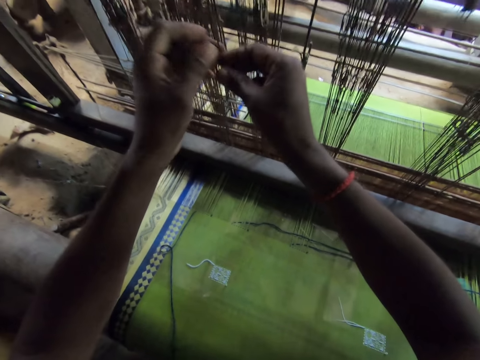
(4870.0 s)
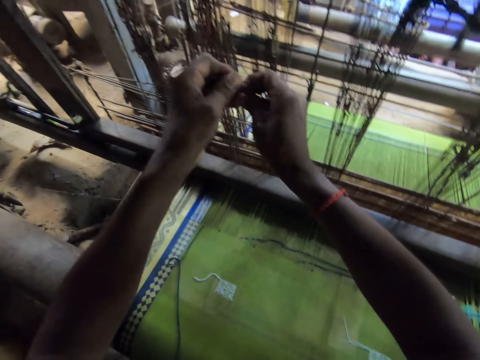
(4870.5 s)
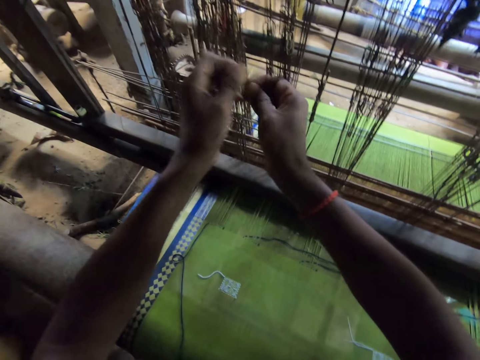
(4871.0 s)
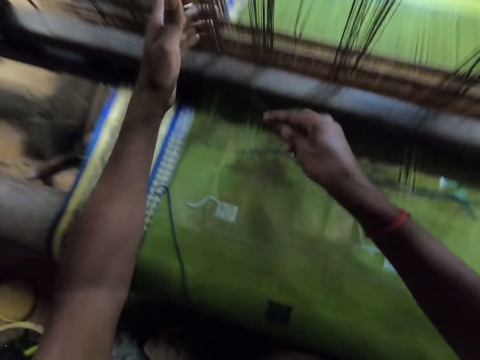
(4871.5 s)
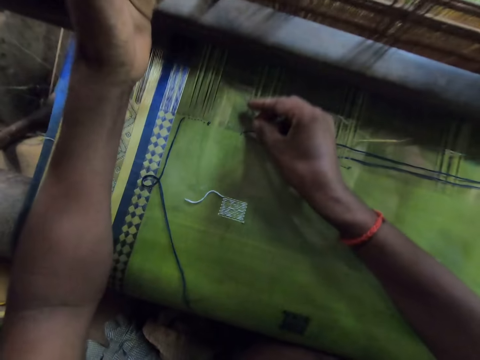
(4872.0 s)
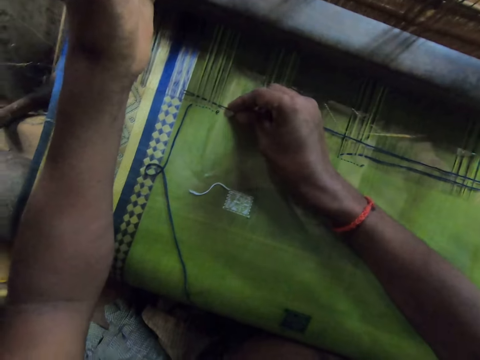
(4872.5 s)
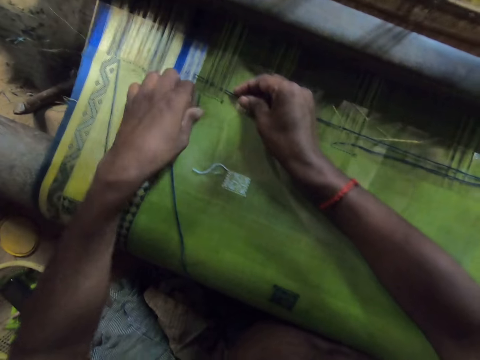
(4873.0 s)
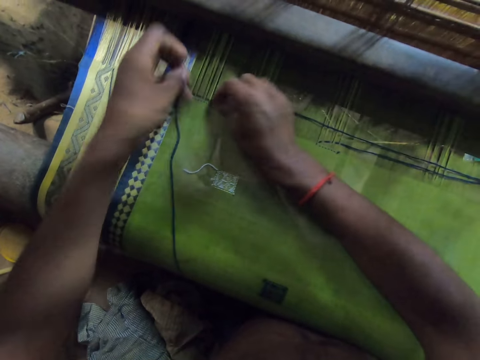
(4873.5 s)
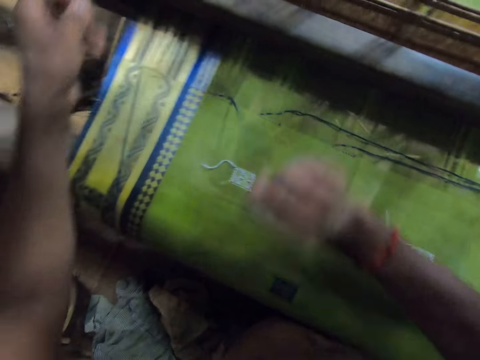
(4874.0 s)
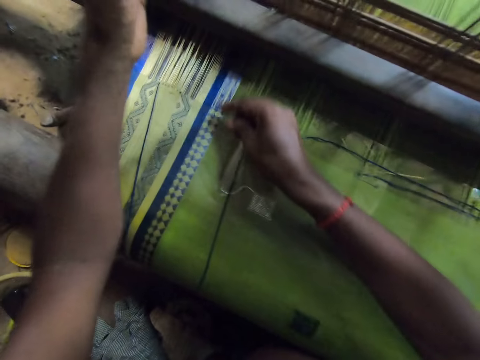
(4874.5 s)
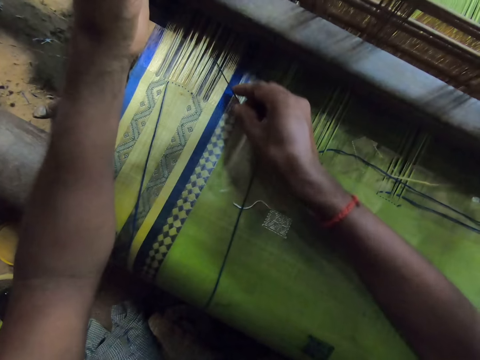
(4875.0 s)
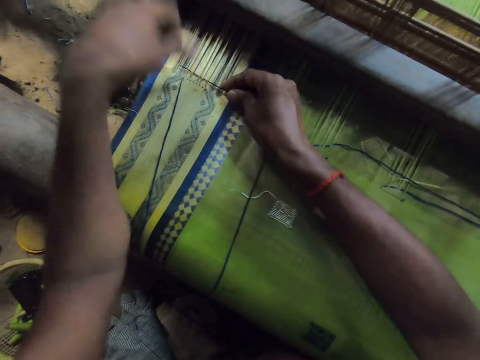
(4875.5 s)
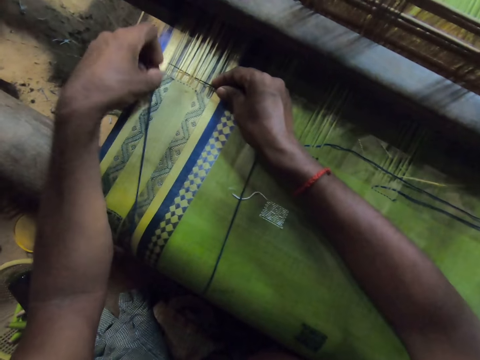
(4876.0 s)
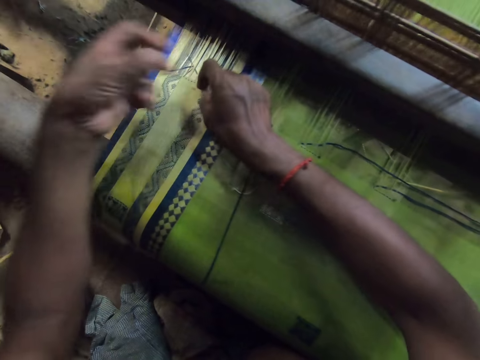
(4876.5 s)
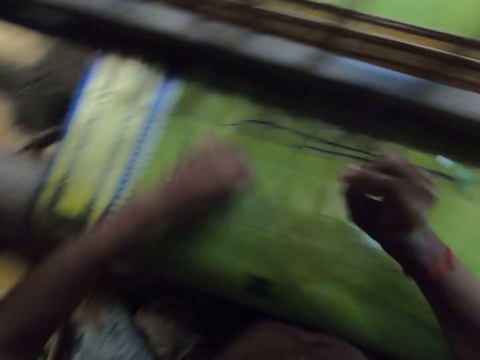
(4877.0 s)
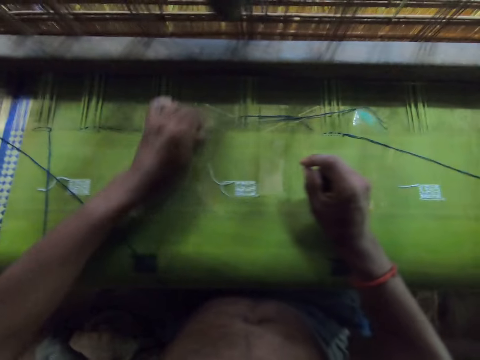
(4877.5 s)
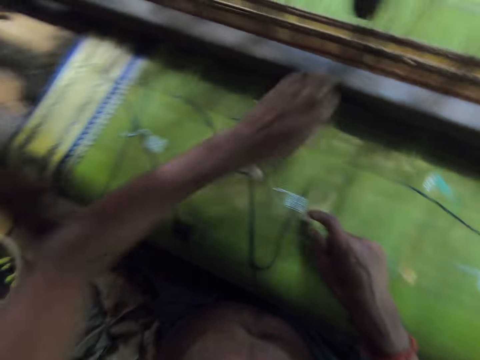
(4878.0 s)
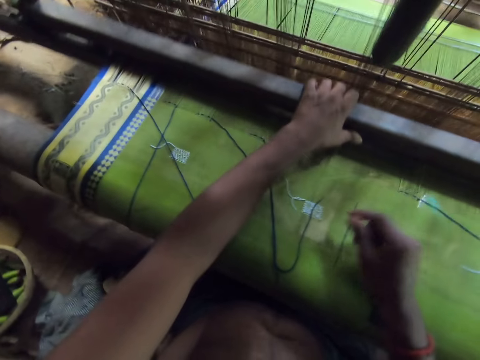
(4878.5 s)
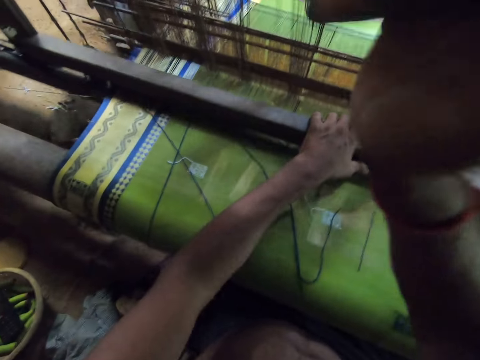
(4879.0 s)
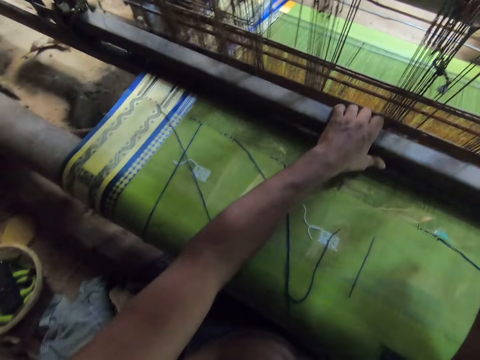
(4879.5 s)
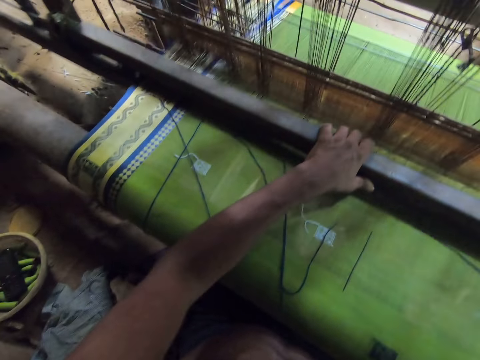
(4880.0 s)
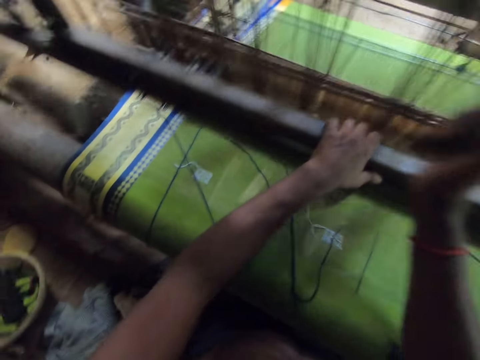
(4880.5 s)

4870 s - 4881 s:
The camera wearer holds the thread on the mat with his left hand. He ties the thread in his left hand around the needle in his right hand. He moves the strings through the cloth. He pulls the thread on the mat with the needle in his right hand. He picks a yarn on the cloth with his left hand. He wraps the yarn round the needle with his left hand. He moves the yarn on the cloth with his left hand. He places the needle on the cloth with his right hand. He weaves the cloth on the loom with both hands. He adjusts the loom with both hands.

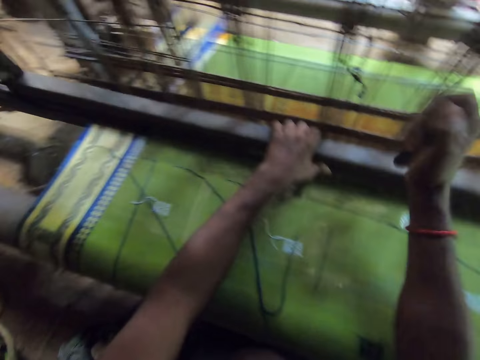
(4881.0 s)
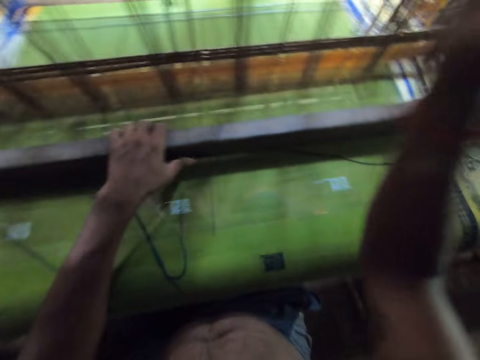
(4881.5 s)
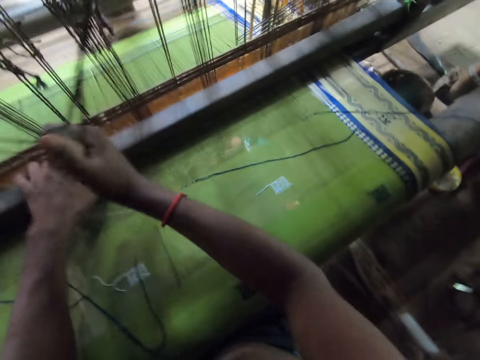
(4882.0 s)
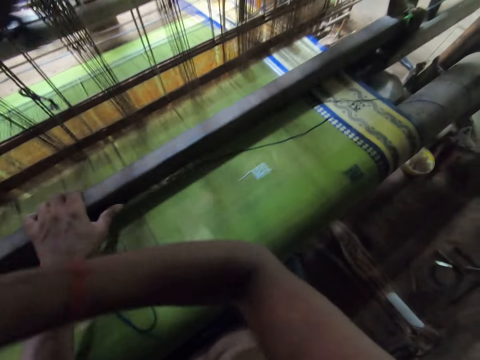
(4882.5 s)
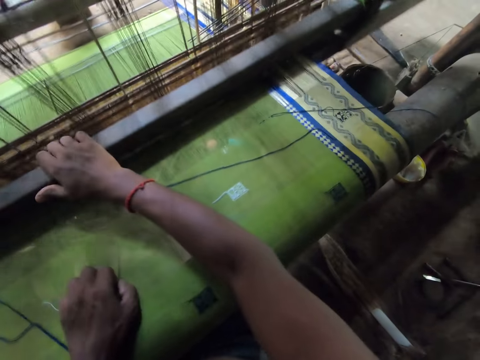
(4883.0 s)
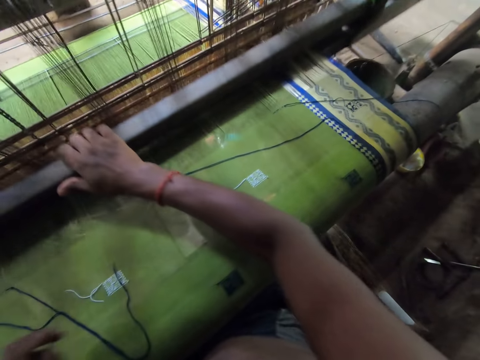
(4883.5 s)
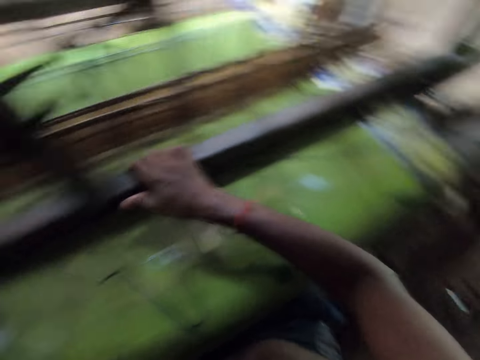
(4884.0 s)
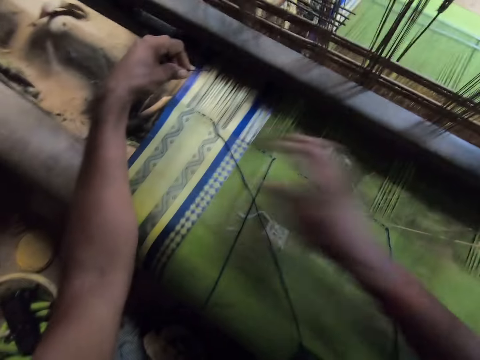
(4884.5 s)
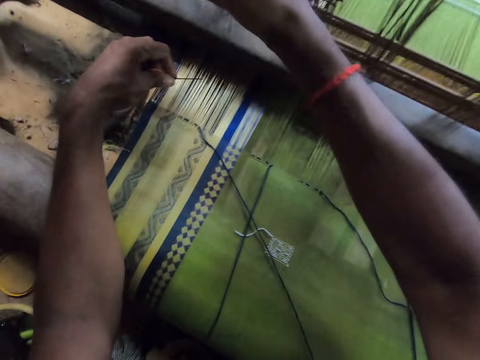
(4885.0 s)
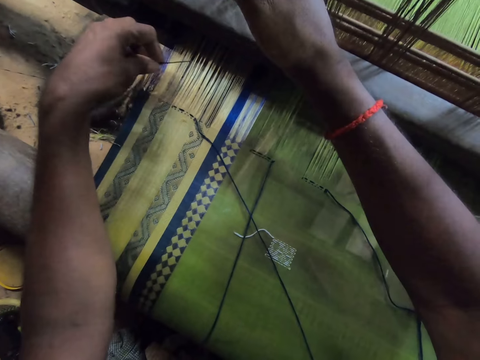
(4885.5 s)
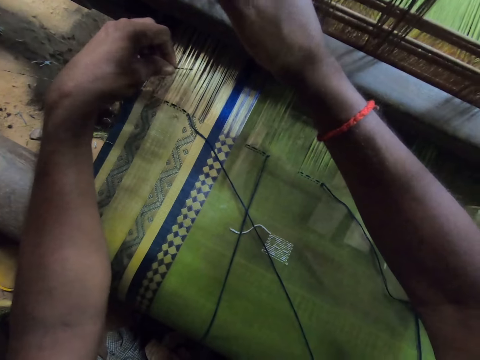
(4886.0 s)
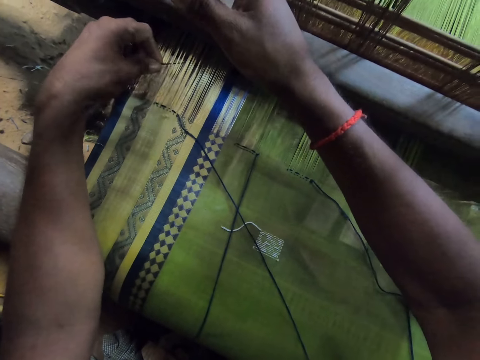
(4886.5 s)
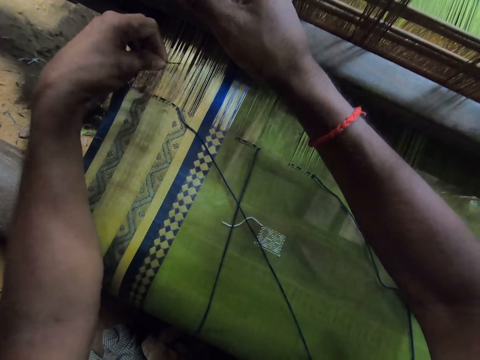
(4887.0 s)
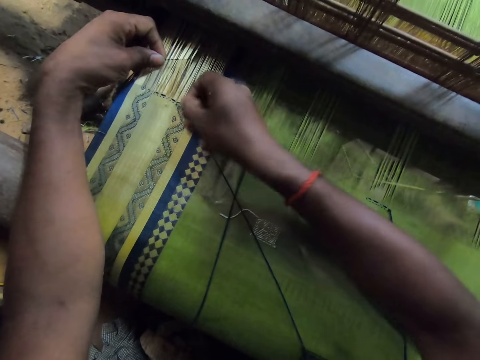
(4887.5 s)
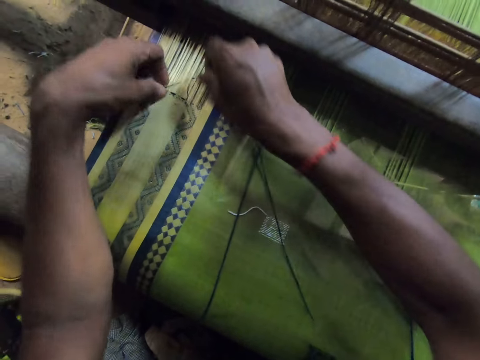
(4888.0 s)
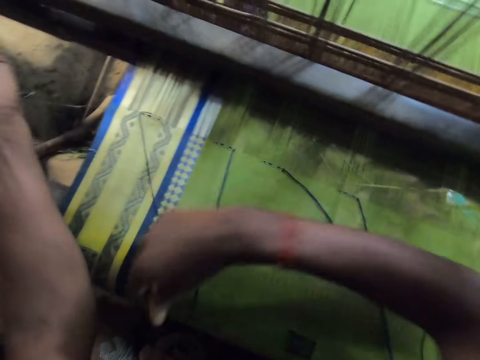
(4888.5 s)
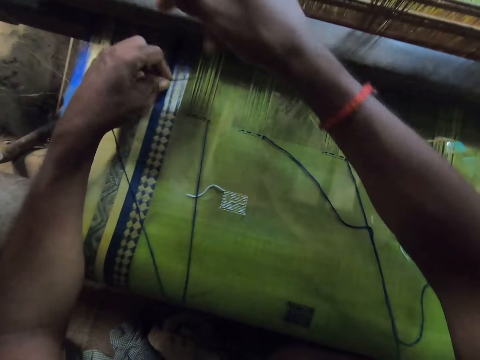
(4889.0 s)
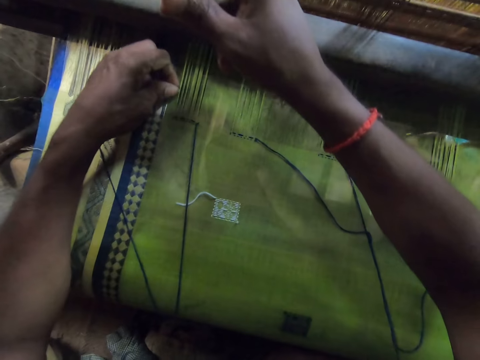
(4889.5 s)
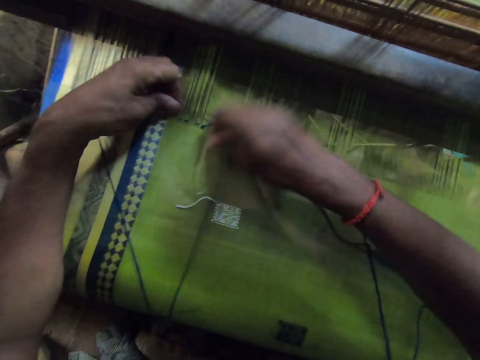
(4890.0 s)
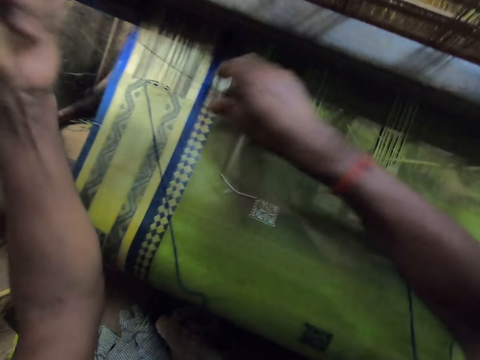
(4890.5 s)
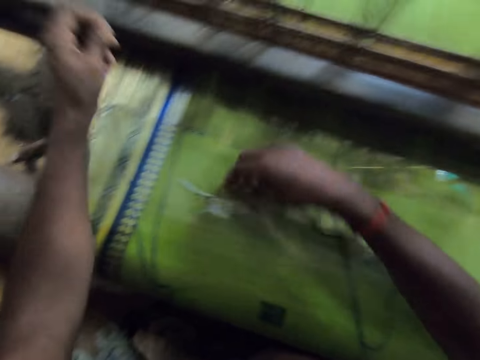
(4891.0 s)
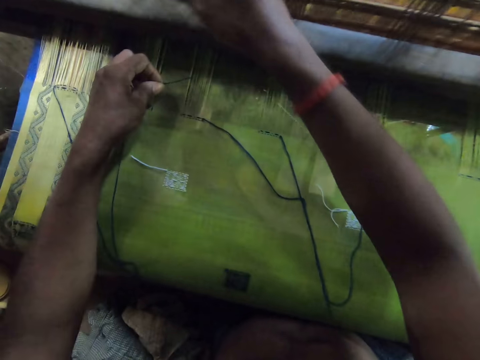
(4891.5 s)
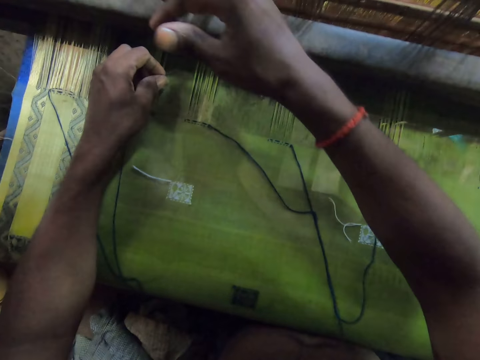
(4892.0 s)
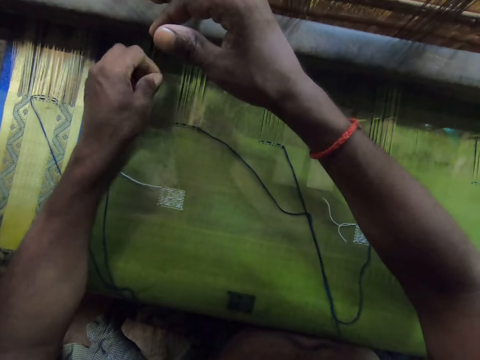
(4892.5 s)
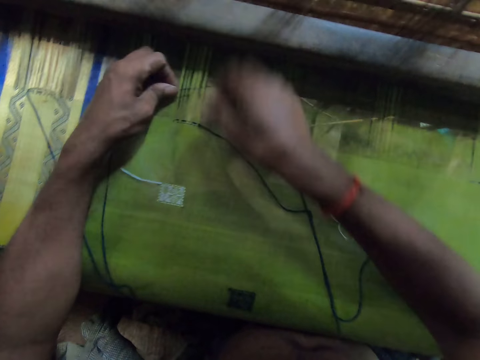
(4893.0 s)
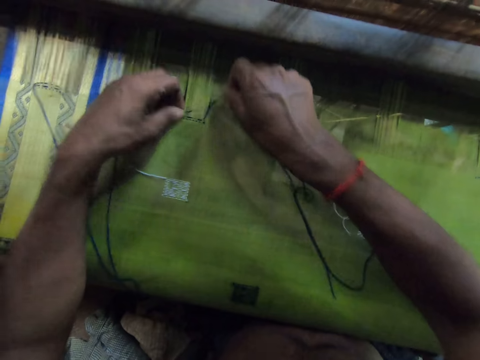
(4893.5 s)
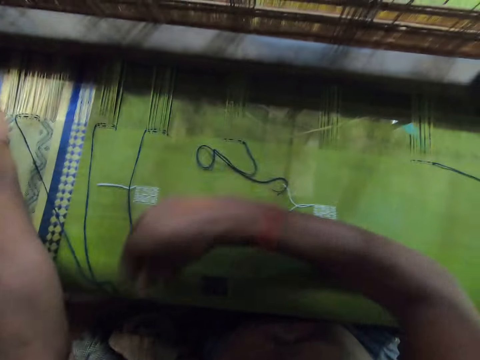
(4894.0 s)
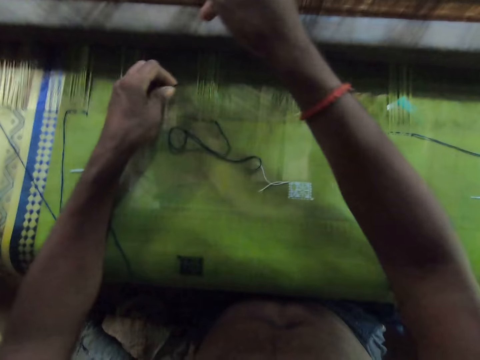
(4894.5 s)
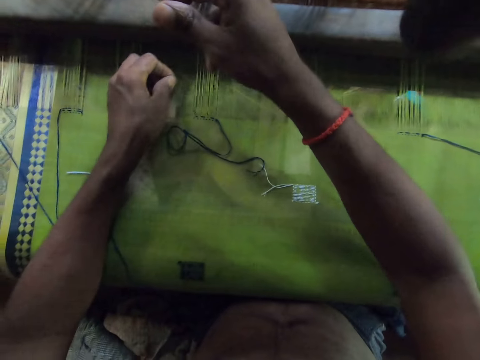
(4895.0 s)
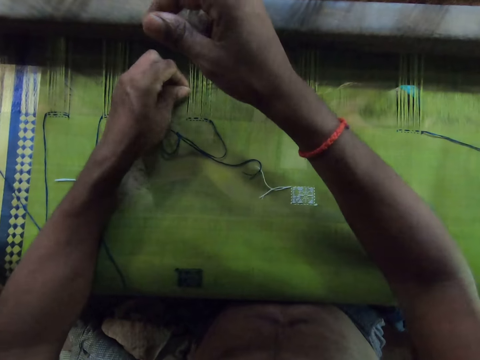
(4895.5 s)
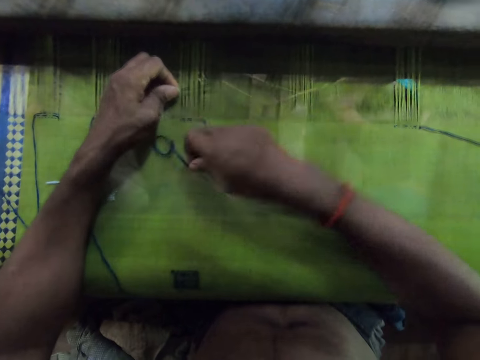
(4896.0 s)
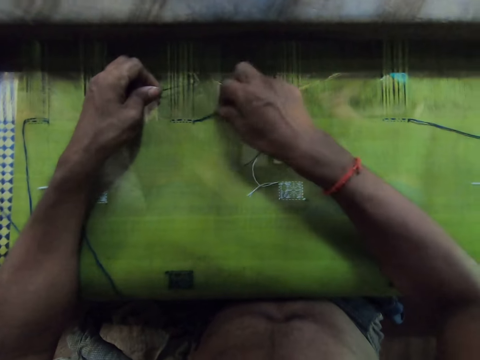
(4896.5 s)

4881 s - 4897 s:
The camera wearer weaves on a loom with both hands. He picks the loom needle on the cloth with his left hand. He moves the loom with his right hand. He puts the needle through the warp on the loom with his left hand. He weaves with the loom needle on the loom. He picks the yarn on the cloth with his right hand. He wraps the yarn round the needle with his right hand. He moves the yarn with his right hand. He puts the needle through the warp on the loom with his left hand. He holds the warp with his right hand. He picks the yarn on the cloth with his right hand. He wraps the yarn round the needle with his right hand. He pulls the needle with his left hand. He moves the yarn with his right hand. He holds the warp with his right hand. He puts the needle through the warp on the loom with his left hand. He picks the yarn on the cloth with his right hand. He wraps the yarn round the needle with his right hand. He pulls the needle with his left hand. He moves the yarn with his right hand. He holds the warp with his right hand. He puts the needle through the warp on the loom with his left hand. He moves the yarn with his right hand. He picks the yarn on the cloth with his right hand.
